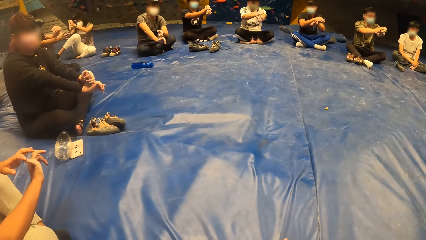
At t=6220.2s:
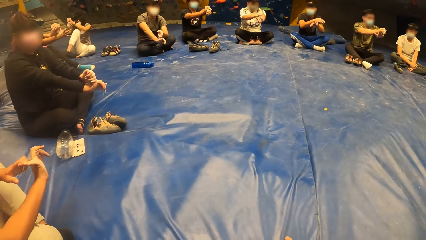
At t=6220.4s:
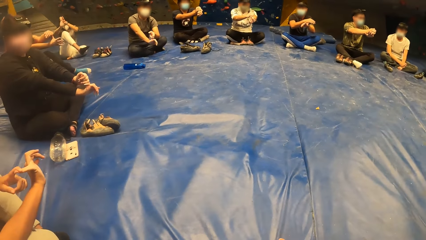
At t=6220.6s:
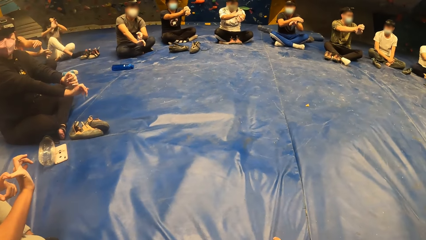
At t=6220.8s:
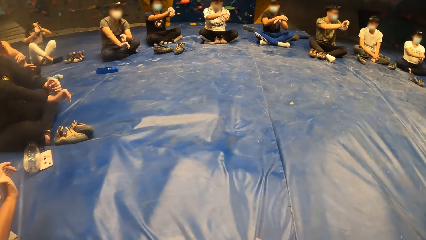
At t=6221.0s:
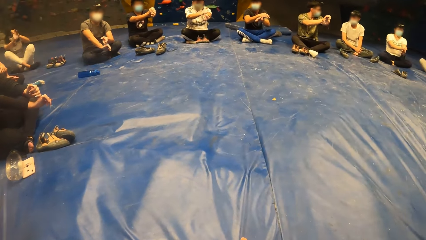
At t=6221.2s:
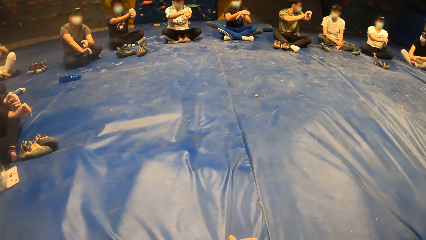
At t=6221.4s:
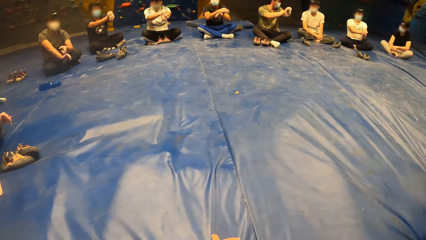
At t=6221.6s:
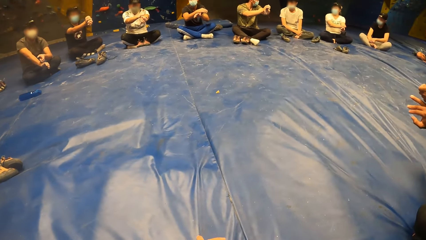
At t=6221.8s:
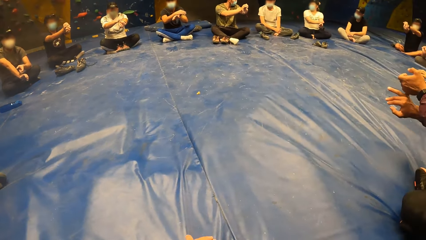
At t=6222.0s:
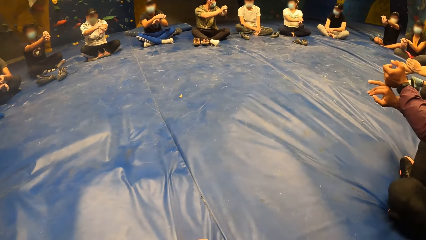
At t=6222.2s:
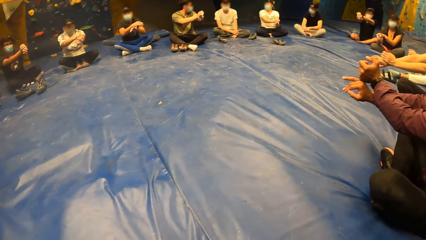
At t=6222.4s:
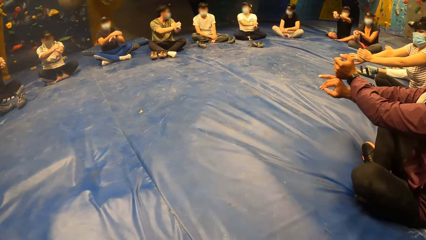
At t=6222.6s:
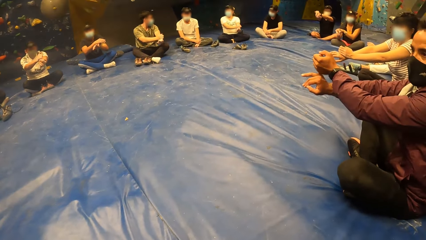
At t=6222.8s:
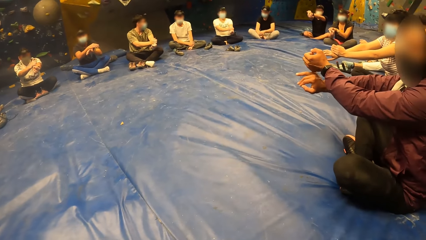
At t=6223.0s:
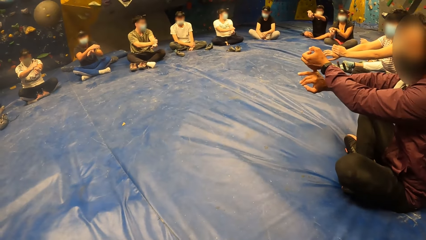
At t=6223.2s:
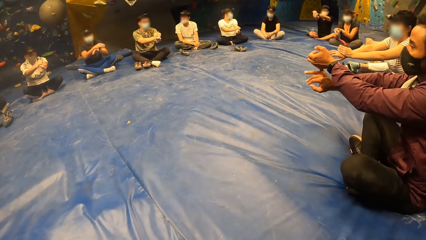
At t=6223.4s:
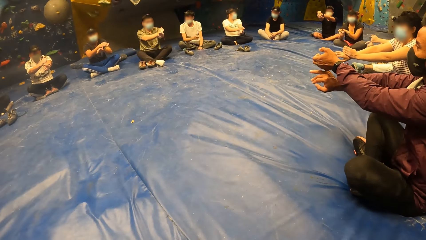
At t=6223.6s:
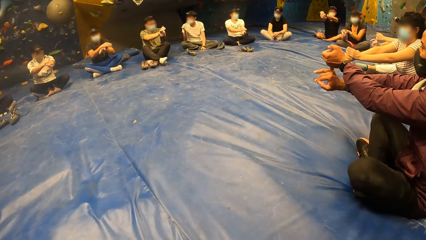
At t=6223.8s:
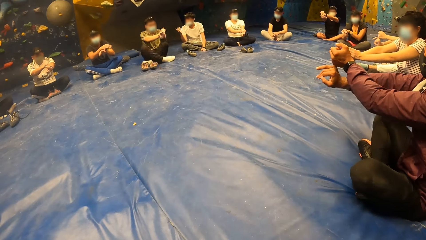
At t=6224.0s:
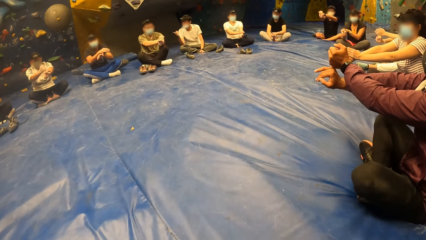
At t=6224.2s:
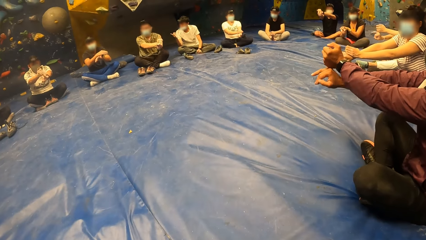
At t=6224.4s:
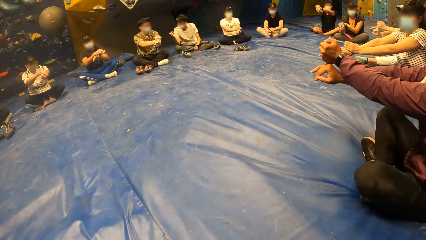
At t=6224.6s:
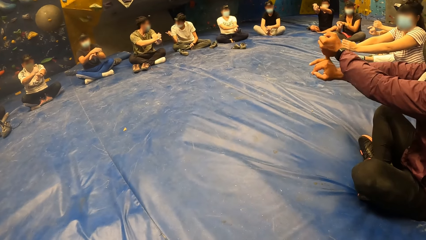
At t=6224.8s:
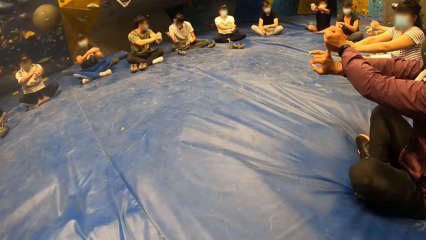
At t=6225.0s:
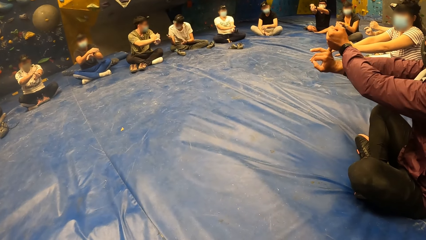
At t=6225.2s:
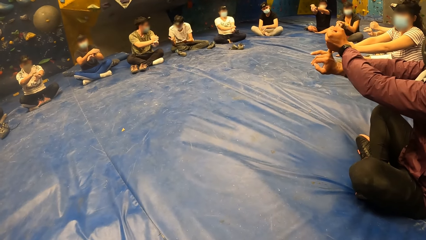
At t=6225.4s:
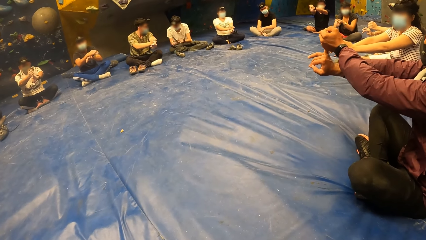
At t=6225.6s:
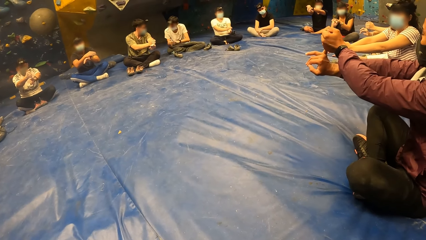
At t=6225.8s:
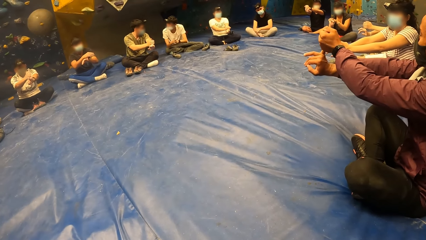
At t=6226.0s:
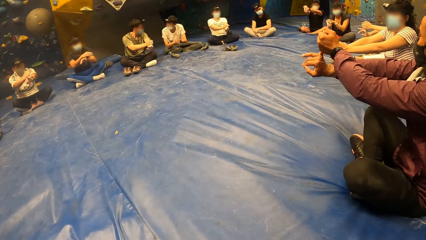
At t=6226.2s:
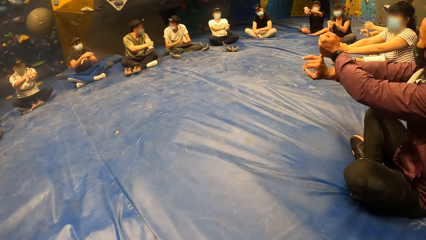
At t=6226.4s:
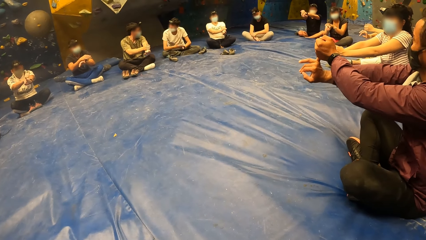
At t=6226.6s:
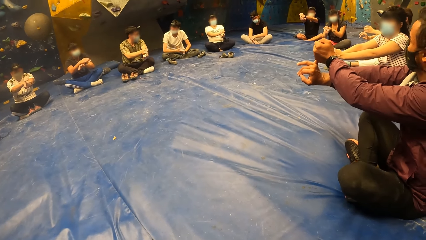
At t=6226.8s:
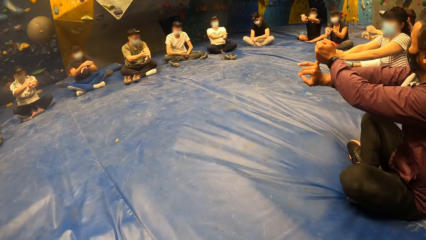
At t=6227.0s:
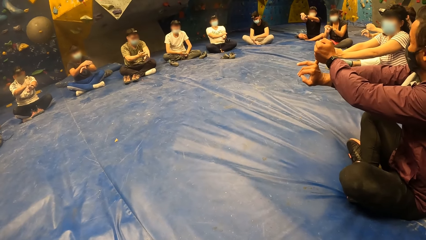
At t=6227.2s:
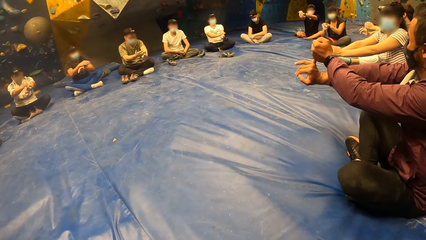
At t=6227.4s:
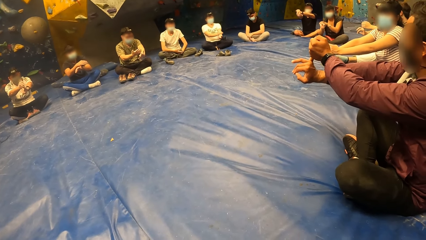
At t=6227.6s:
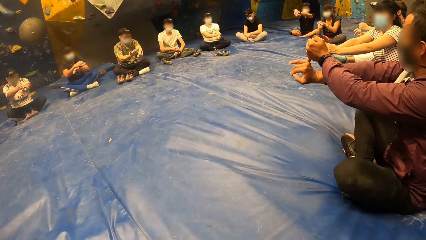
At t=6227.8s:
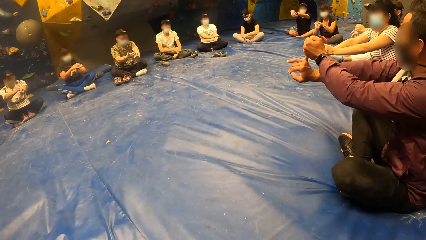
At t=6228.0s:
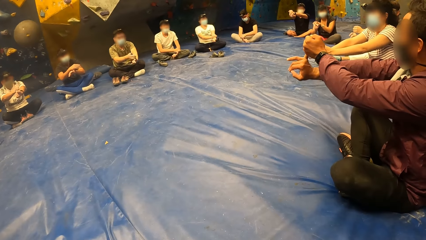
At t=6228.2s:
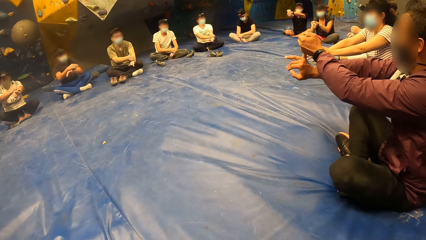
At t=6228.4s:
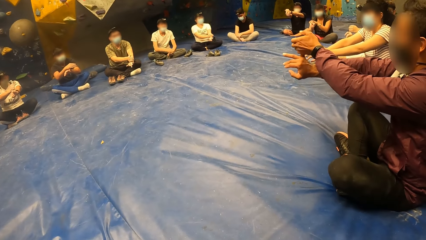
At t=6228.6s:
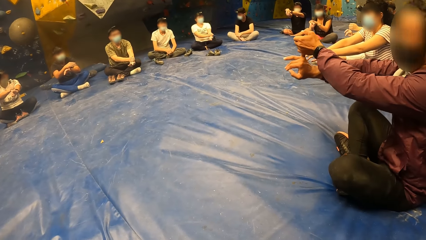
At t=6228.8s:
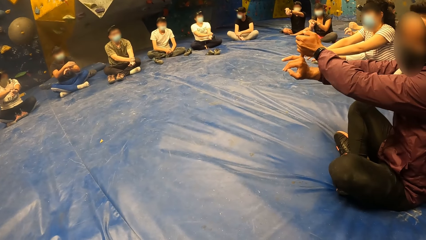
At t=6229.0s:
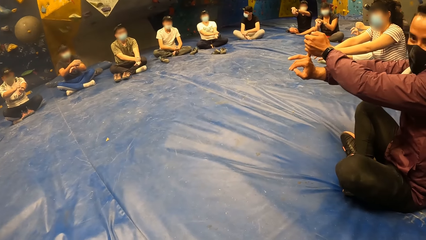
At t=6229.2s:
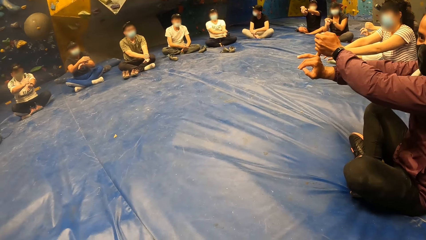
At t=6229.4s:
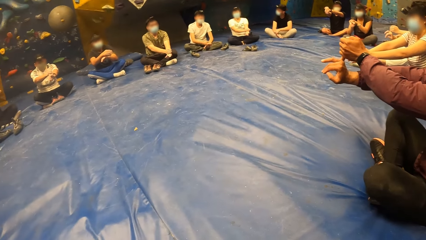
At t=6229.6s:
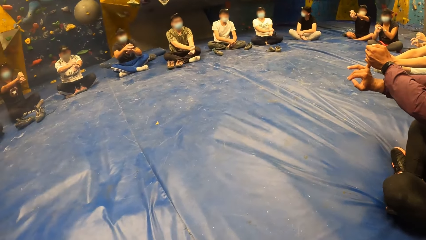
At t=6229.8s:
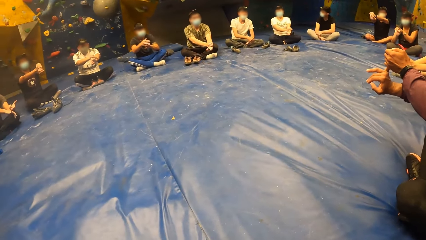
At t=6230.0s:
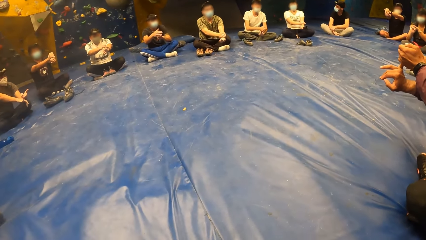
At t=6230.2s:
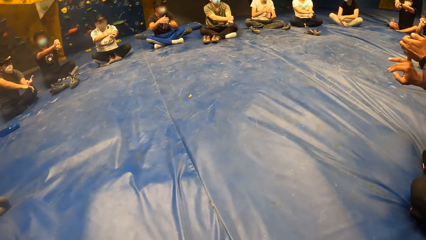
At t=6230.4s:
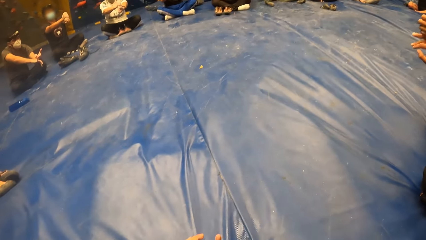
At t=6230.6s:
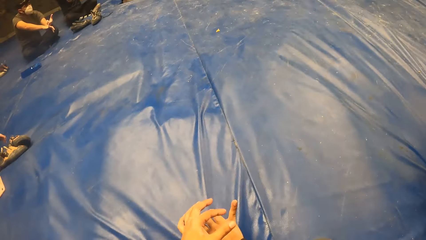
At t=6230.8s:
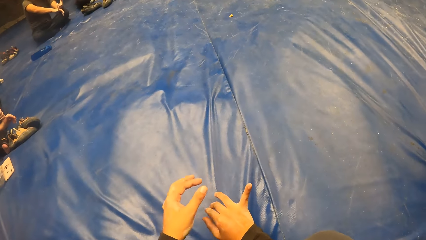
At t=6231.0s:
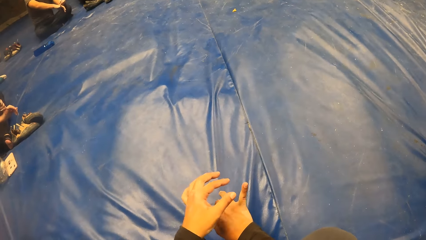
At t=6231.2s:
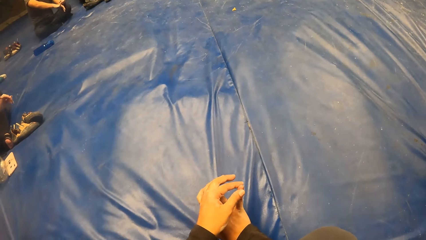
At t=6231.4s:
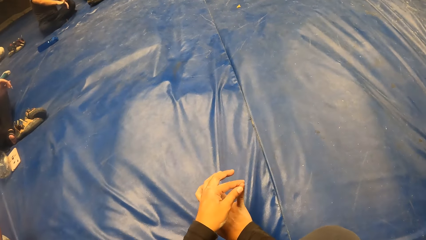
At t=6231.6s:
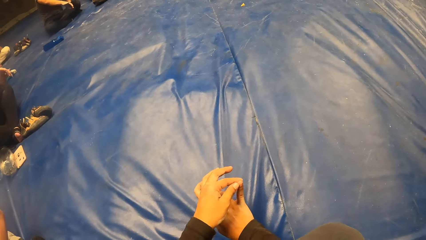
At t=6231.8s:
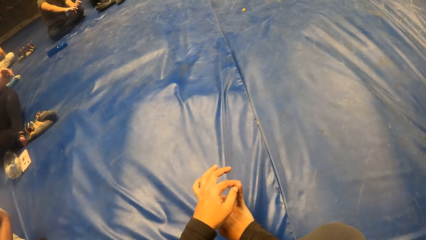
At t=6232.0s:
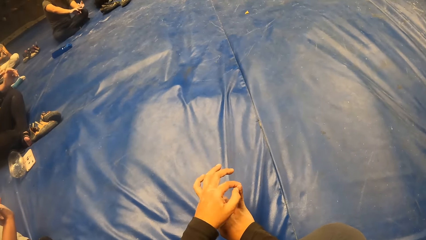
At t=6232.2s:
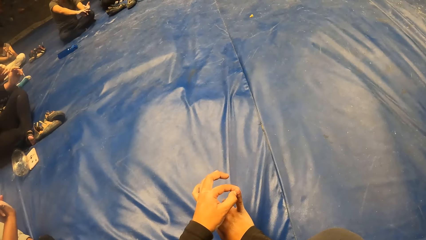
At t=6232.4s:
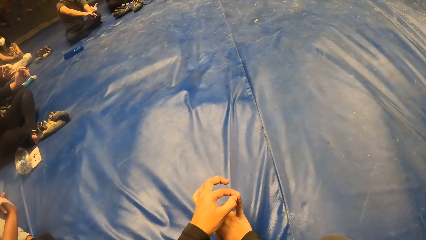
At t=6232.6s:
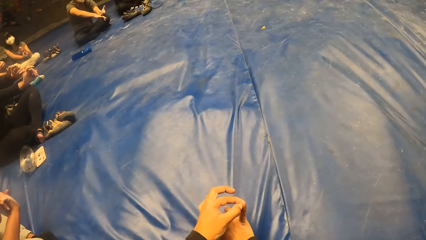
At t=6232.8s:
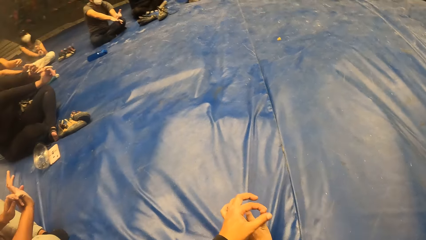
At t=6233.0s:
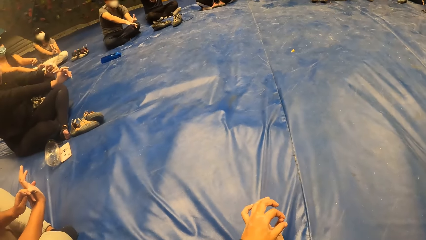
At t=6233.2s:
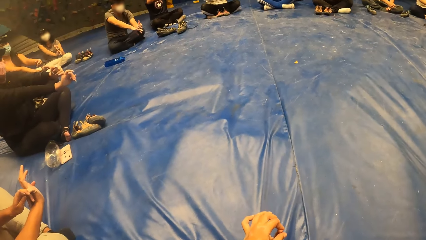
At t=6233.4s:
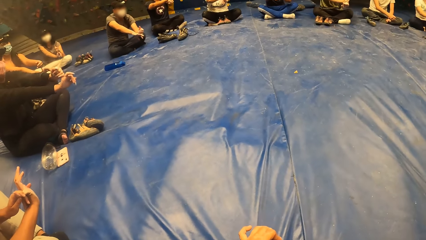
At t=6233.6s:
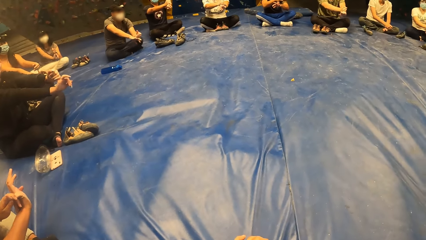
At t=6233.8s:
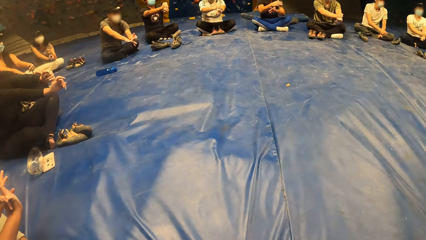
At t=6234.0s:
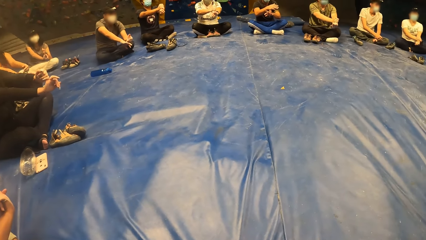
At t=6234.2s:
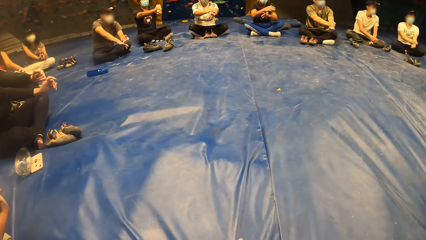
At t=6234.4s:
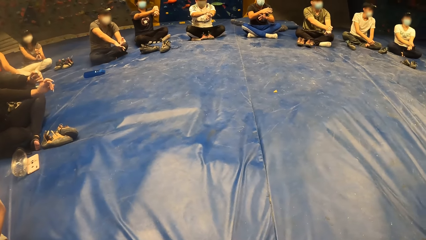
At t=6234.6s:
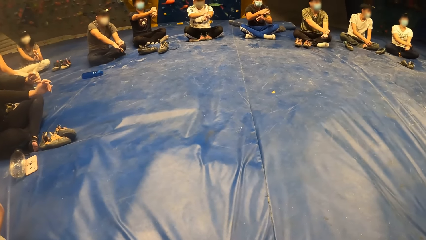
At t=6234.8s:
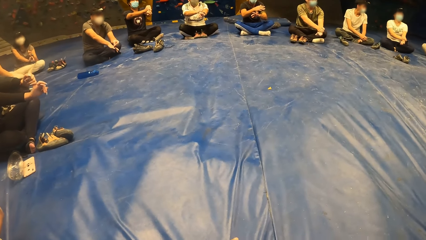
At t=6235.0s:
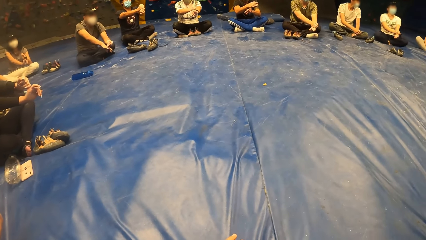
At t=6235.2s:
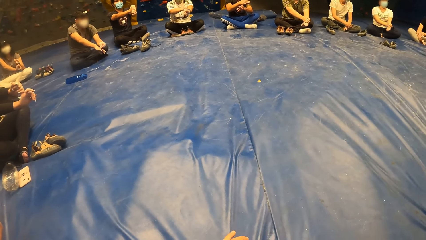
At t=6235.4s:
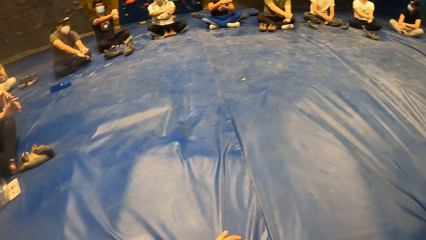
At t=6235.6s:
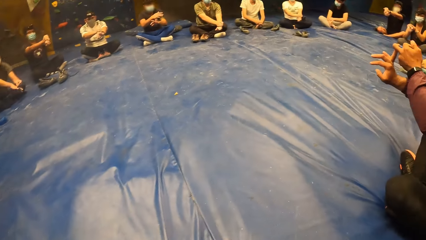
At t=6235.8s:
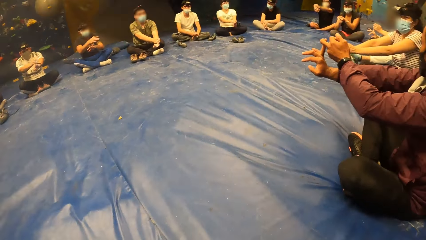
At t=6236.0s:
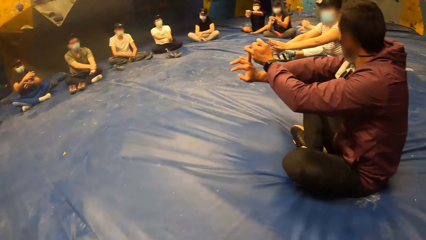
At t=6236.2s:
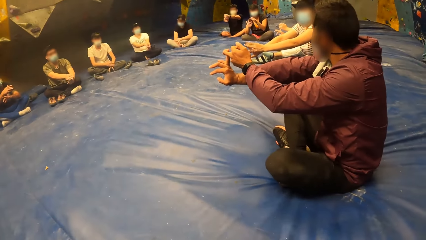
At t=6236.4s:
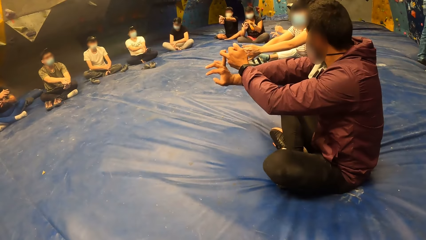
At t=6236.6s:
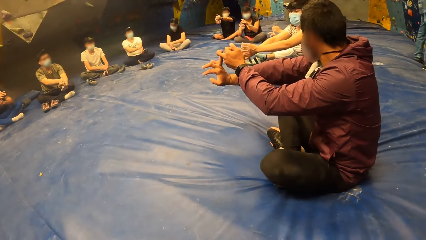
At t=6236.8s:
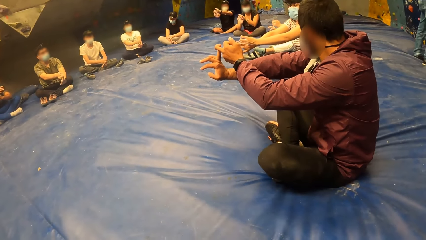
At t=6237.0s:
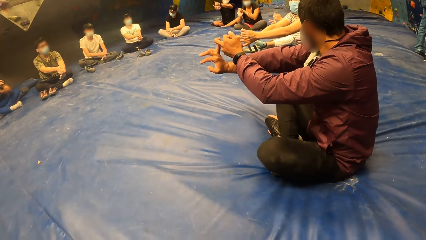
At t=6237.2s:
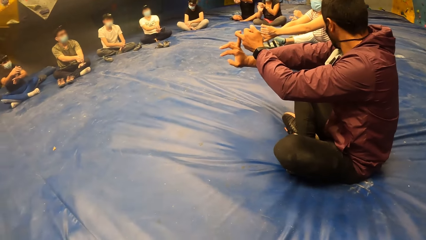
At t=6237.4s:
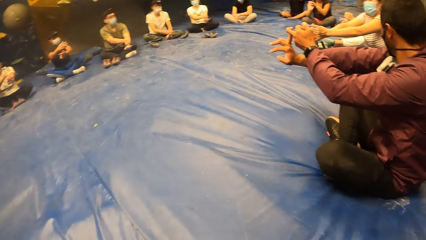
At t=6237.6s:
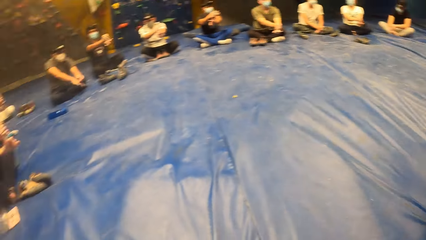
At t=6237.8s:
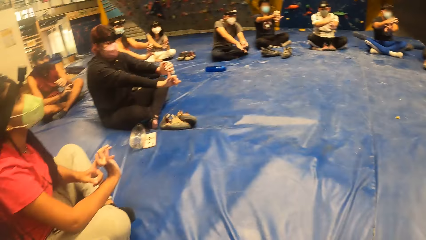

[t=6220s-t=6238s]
The camera wearer looks around the room. A man interacts with the group of people. The camera wearer exercises with his hands. Another man interacts with the camera wearer. The camera wearer holds a finger on her right hand with her left hand. They touch the little finger and look around. The other man interacts with the group of people.
